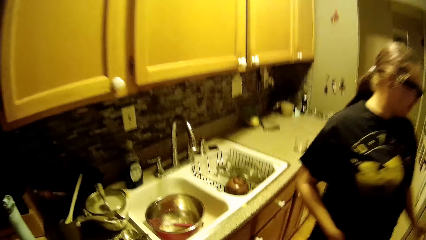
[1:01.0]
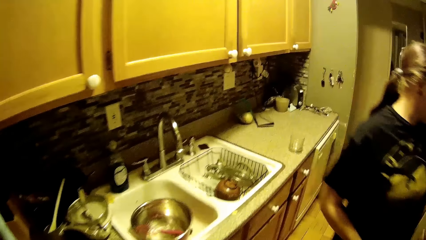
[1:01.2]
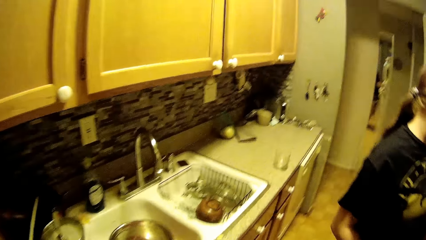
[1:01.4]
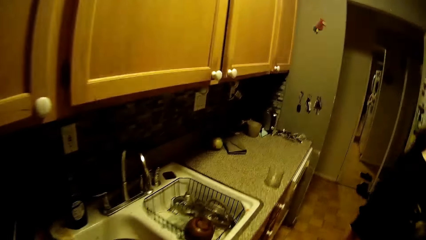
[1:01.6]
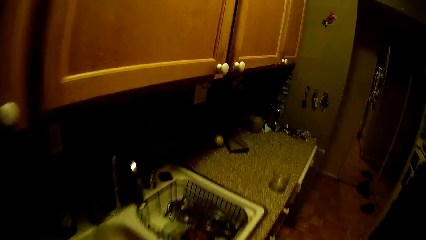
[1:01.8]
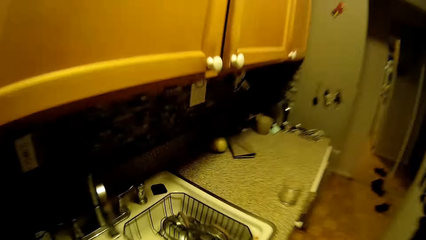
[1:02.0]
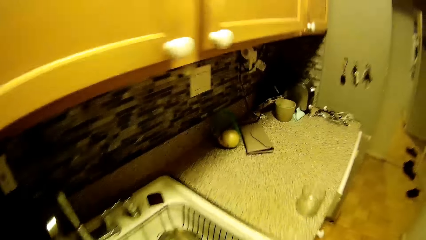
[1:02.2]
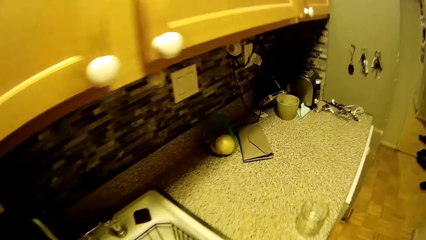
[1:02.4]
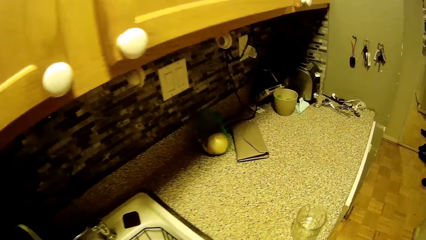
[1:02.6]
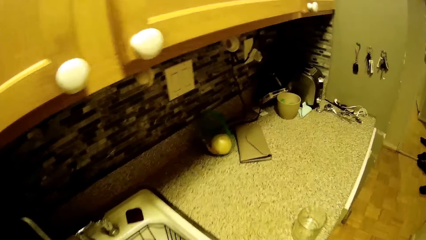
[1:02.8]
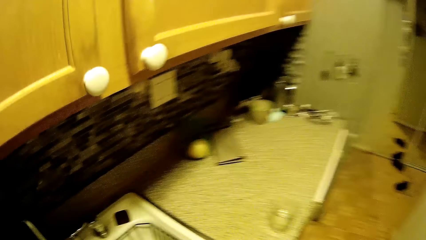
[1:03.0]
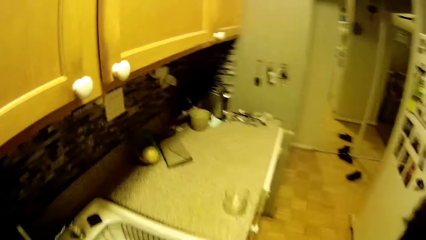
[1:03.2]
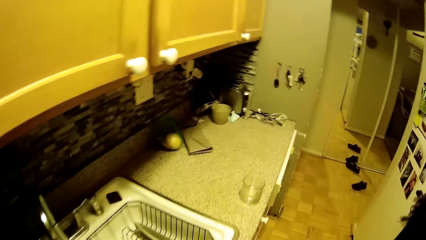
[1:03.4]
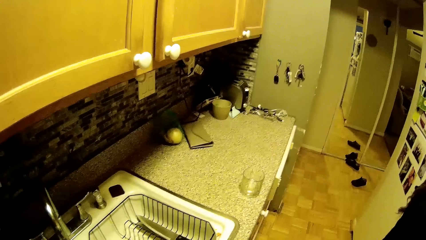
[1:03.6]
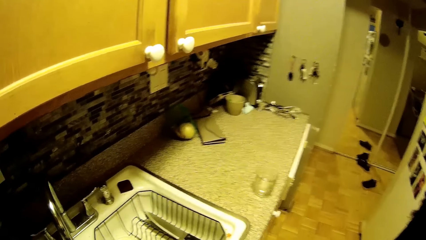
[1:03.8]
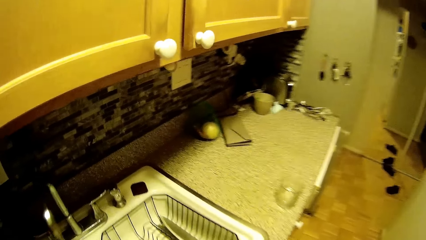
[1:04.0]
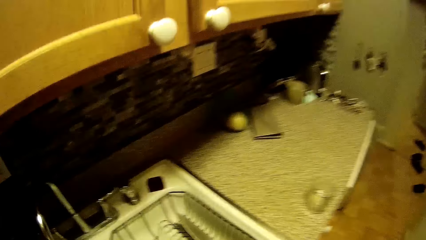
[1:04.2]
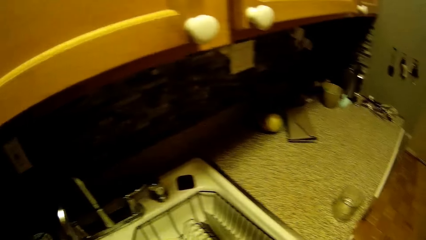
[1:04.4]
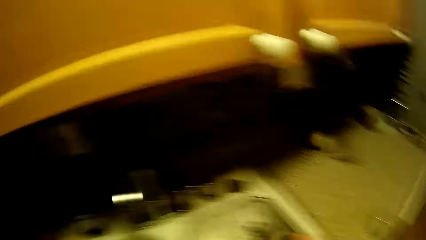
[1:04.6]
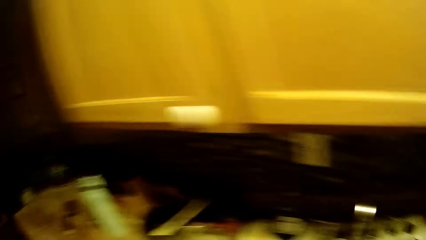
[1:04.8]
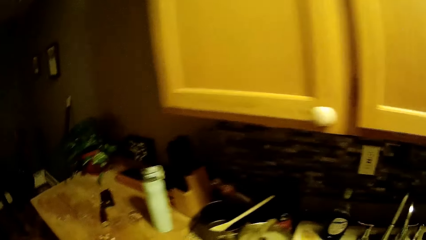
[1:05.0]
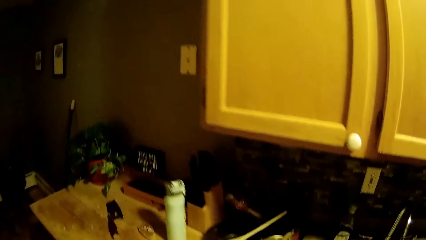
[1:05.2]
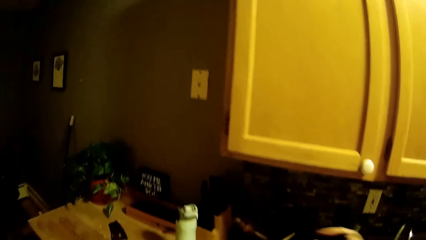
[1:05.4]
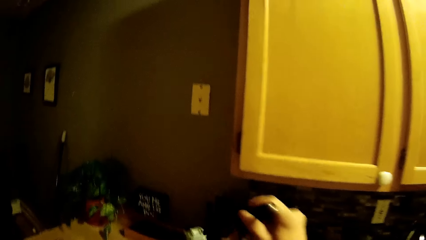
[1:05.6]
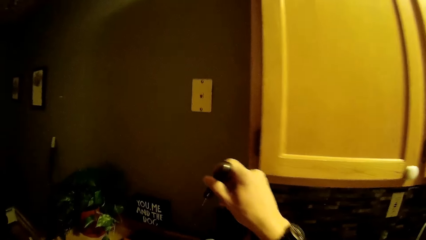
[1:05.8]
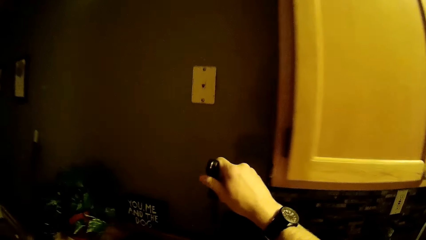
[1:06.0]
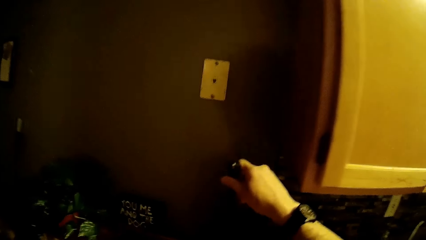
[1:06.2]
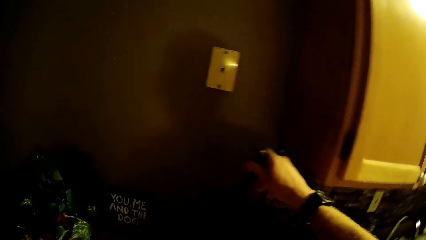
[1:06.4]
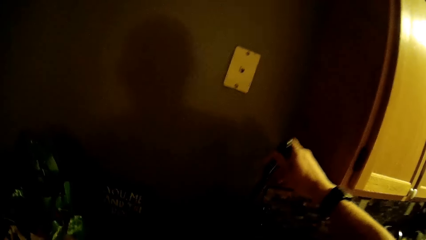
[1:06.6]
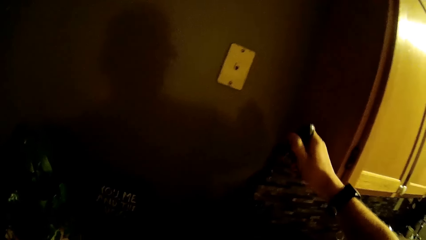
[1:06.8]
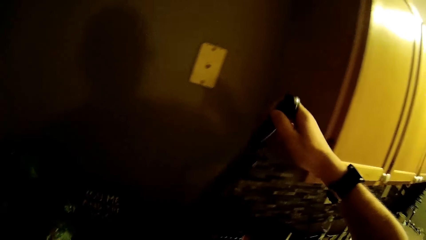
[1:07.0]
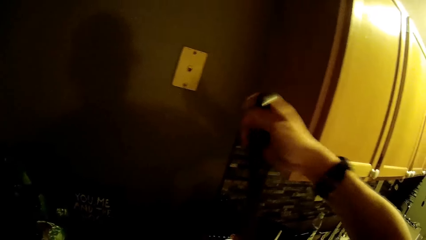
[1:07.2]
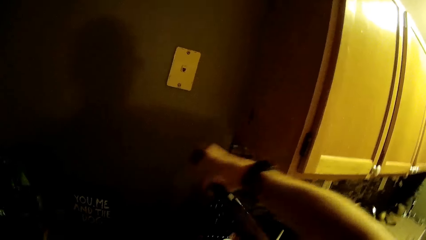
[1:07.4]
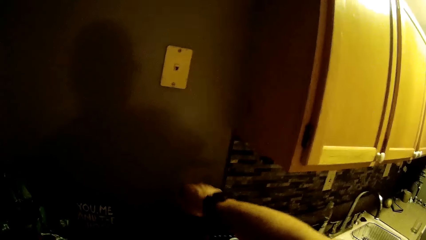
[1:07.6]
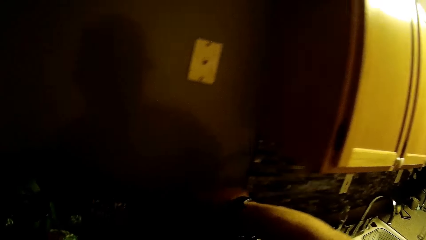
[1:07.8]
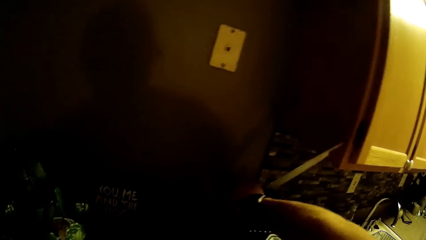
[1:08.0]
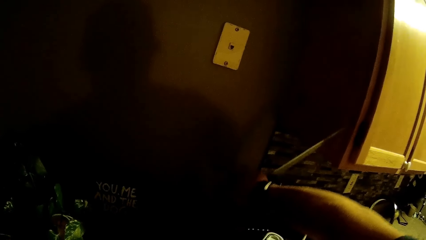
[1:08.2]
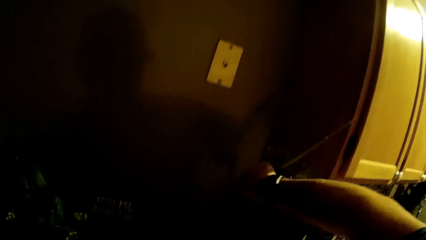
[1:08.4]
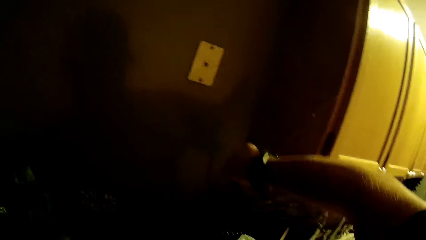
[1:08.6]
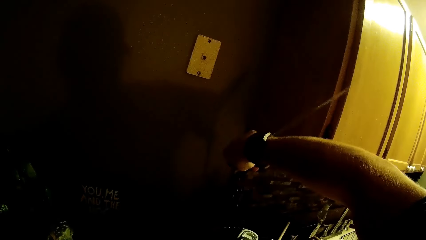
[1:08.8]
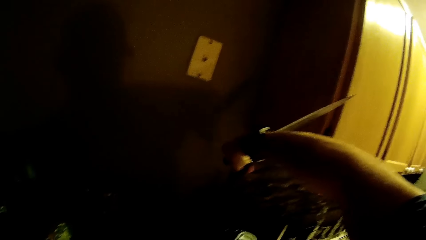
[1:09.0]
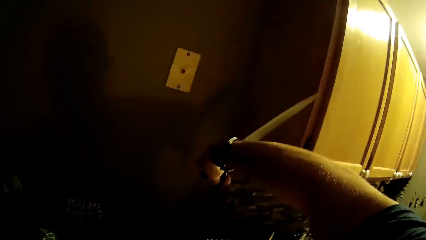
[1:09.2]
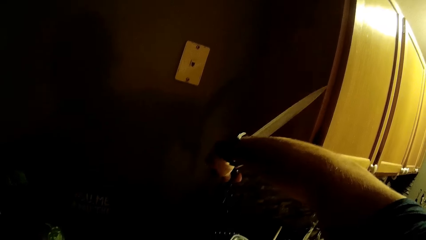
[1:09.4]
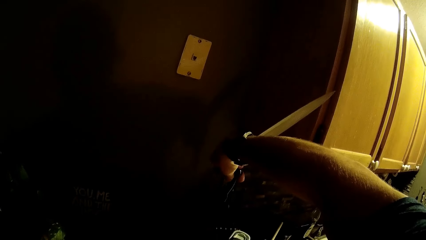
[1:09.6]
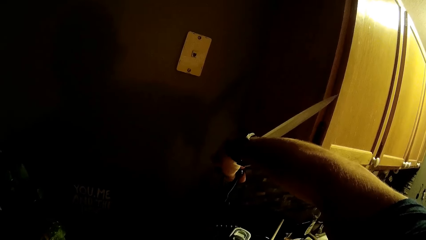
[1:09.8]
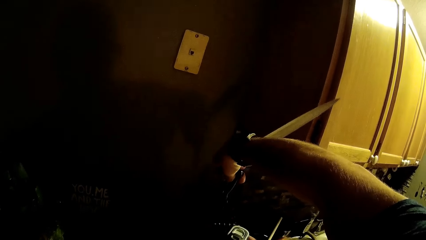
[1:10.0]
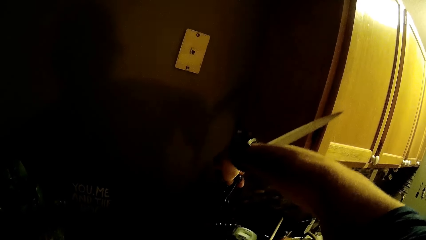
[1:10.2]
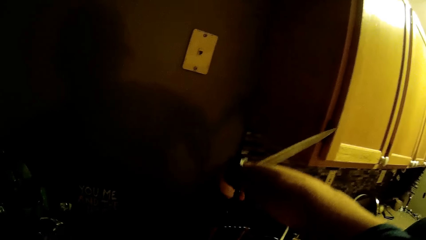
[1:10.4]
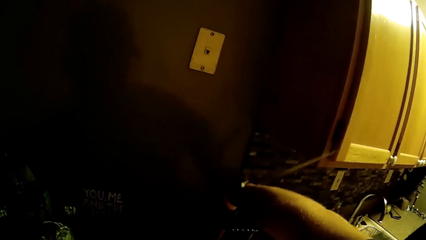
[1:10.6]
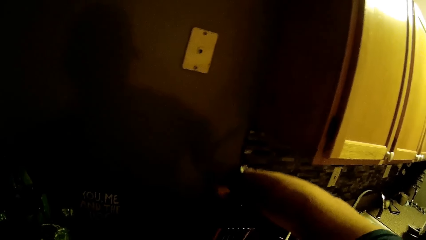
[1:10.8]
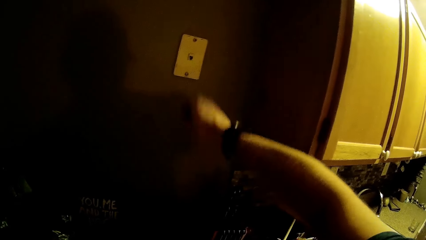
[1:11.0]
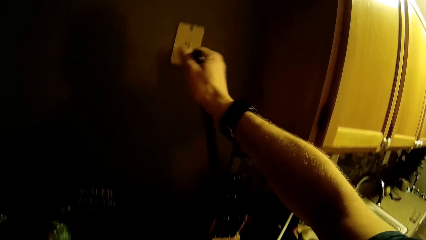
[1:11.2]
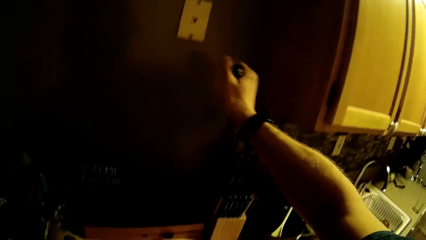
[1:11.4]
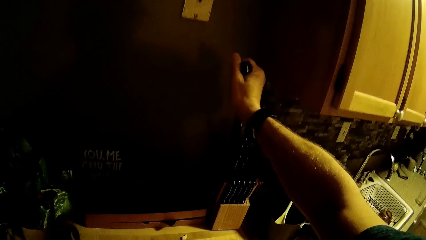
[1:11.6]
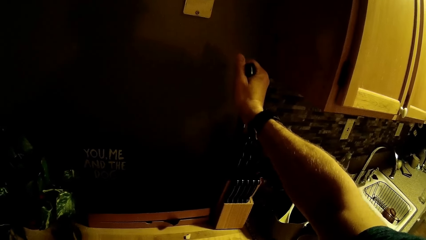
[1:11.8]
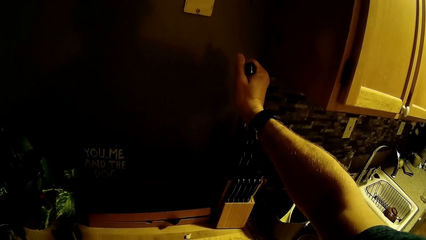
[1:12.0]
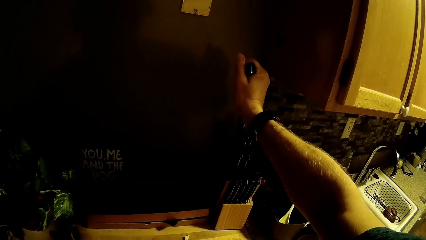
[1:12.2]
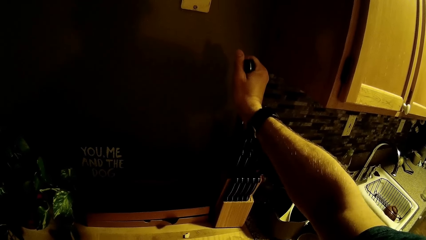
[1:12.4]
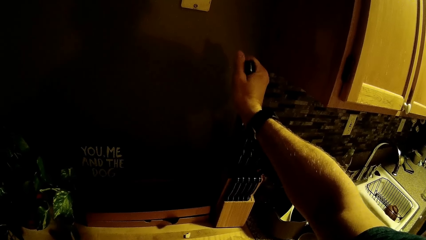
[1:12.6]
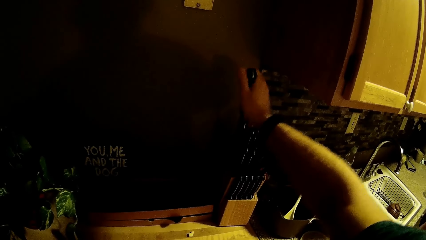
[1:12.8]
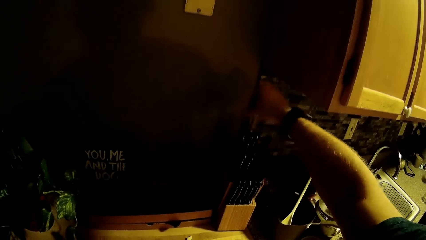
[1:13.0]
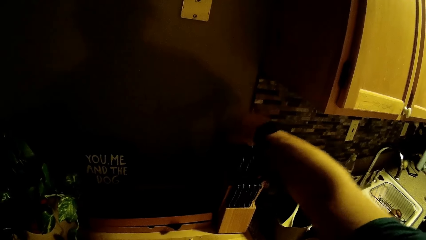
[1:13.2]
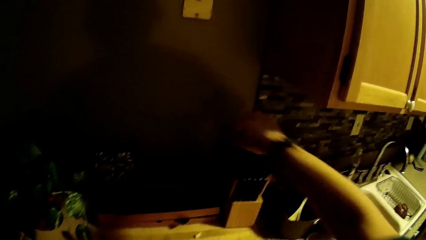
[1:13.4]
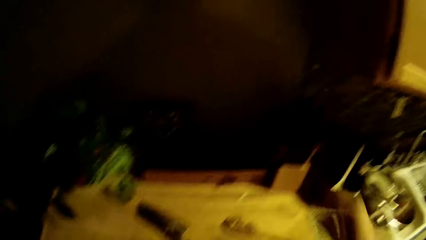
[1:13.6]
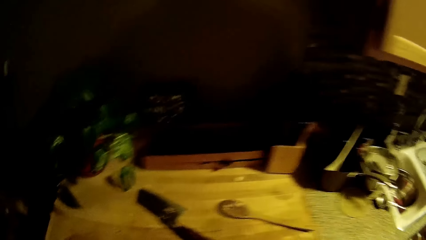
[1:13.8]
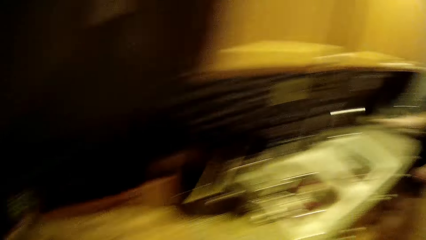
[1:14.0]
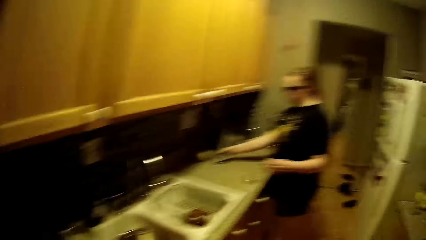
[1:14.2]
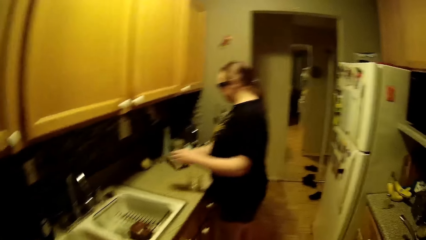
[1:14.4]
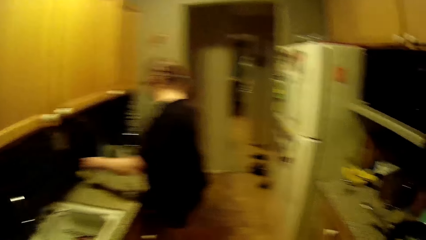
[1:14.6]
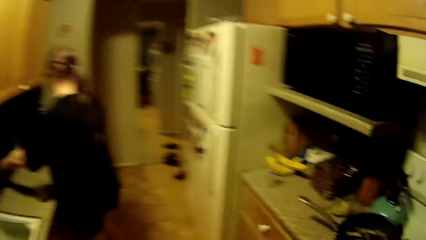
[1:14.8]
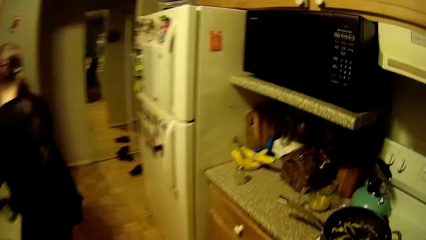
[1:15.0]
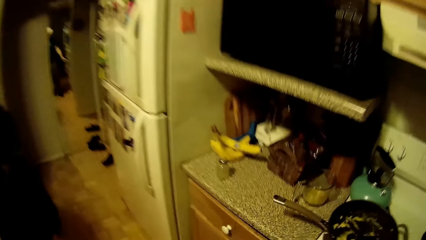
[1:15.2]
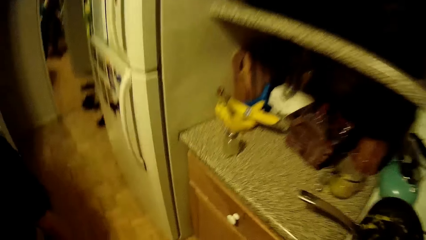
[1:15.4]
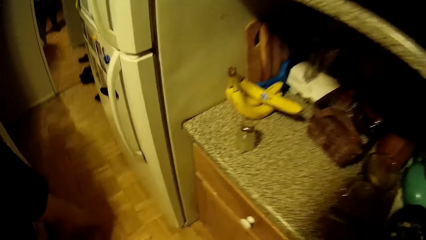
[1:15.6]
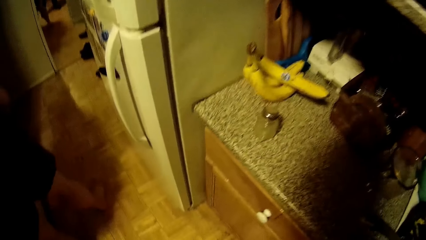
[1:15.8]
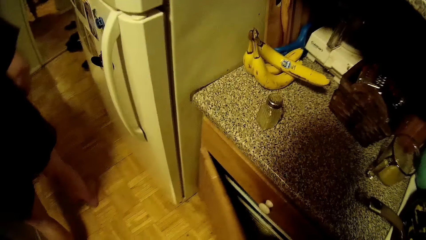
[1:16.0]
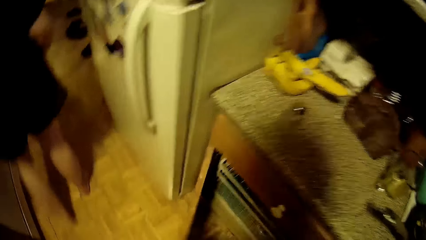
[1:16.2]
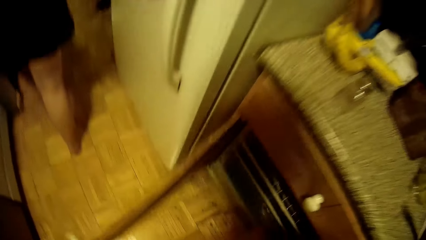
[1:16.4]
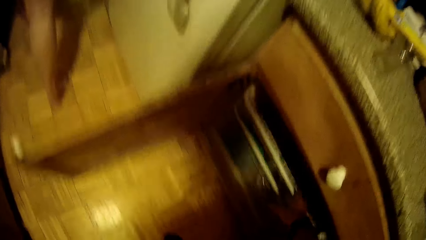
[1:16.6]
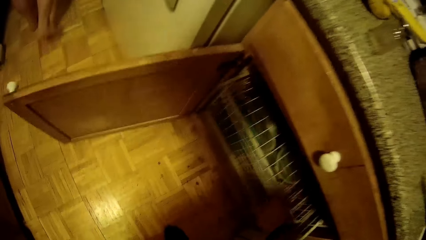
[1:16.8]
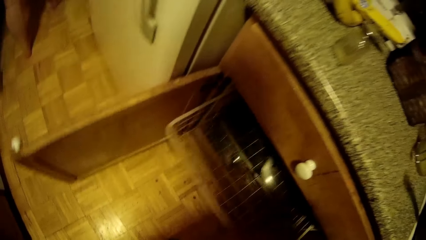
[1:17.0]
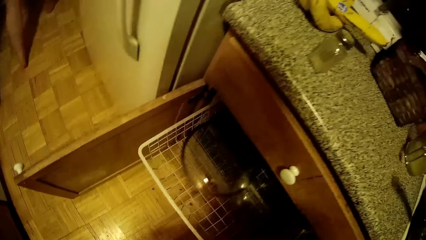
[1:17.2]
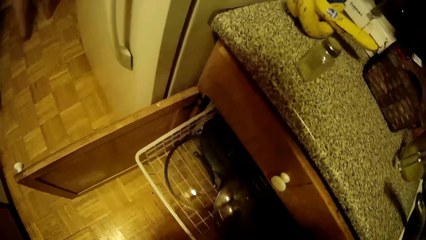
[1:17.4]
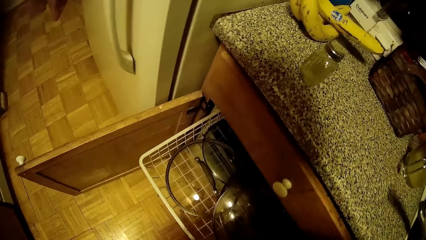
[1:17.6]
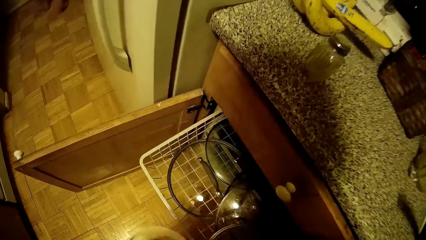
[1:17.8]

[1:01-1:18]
The camera wearer stretches his hand and walks. He holds a knife with his right hand. He moves the knife in a knife holder with his right hand. He puts the knife in the knife holder with his right hand. He walks. He opens the cabinet or shelf with his left hand. He pulls the dish drainer with his right hand.
